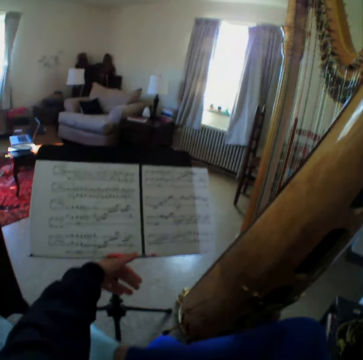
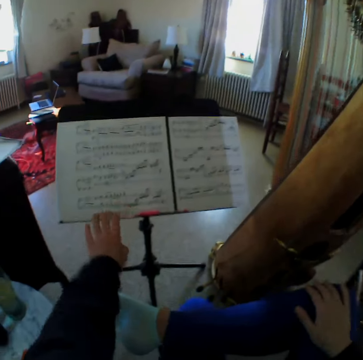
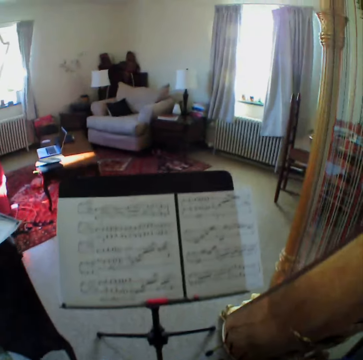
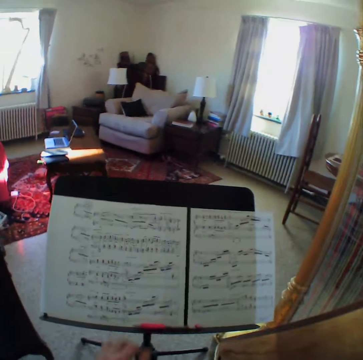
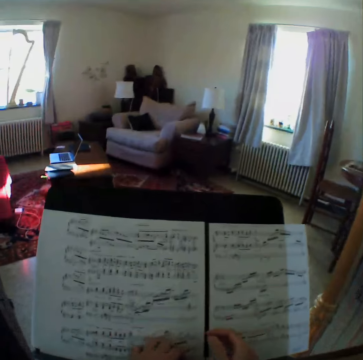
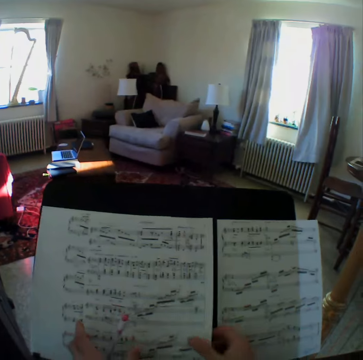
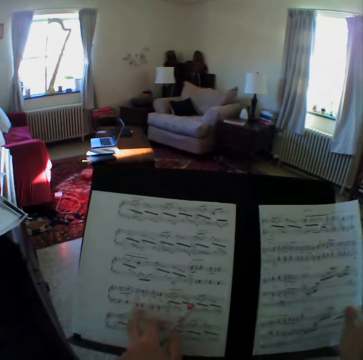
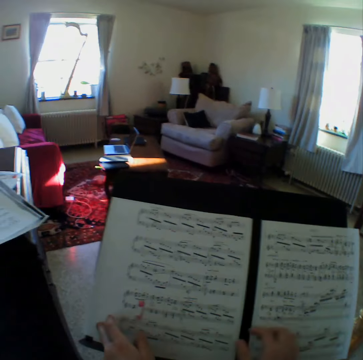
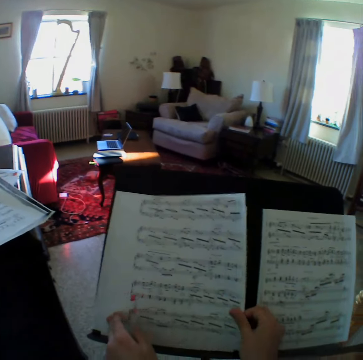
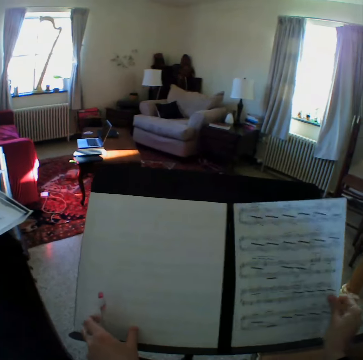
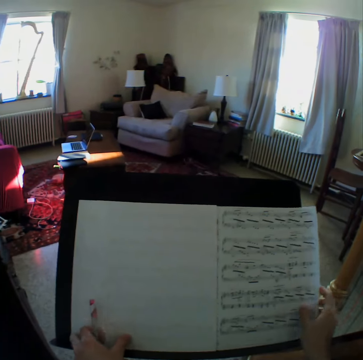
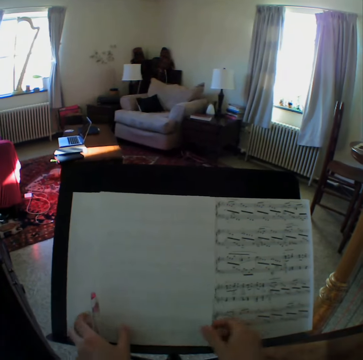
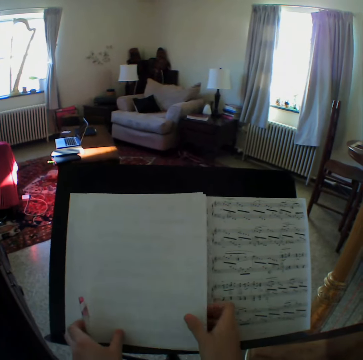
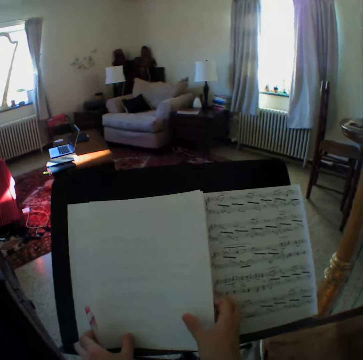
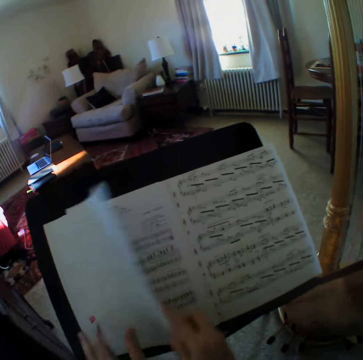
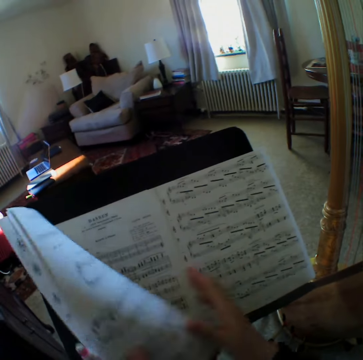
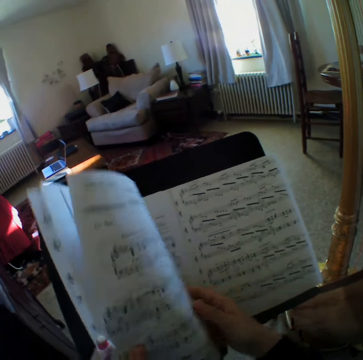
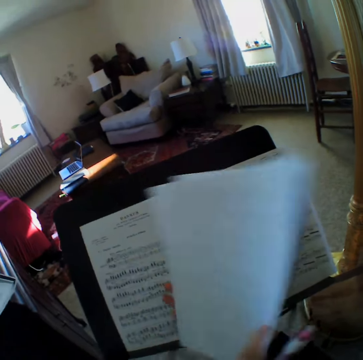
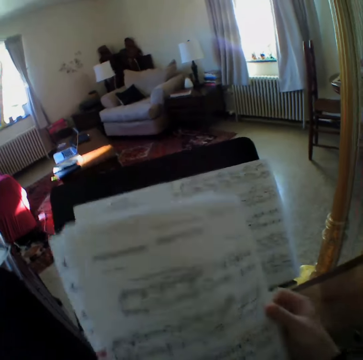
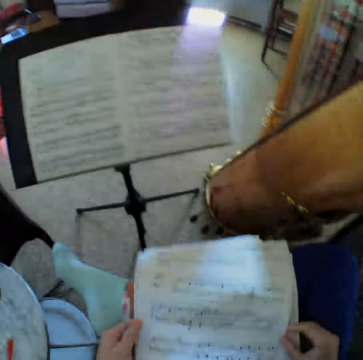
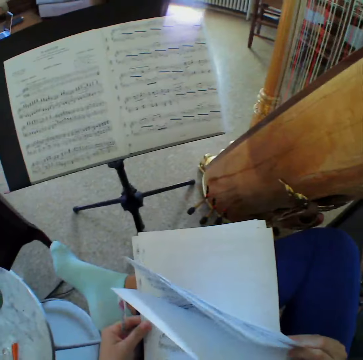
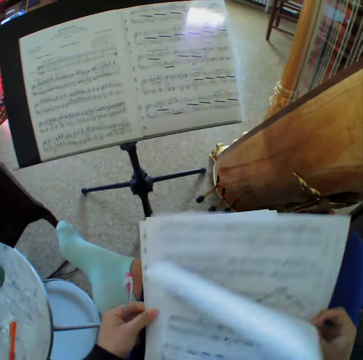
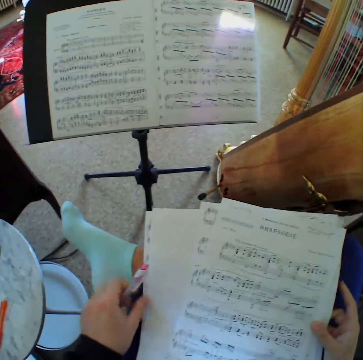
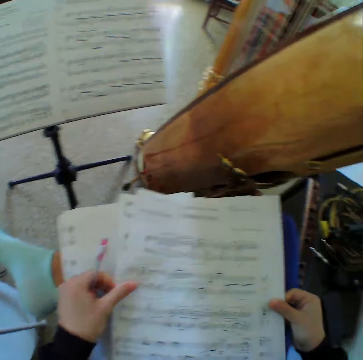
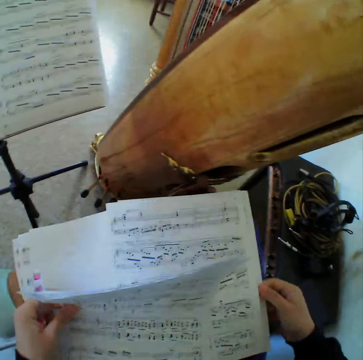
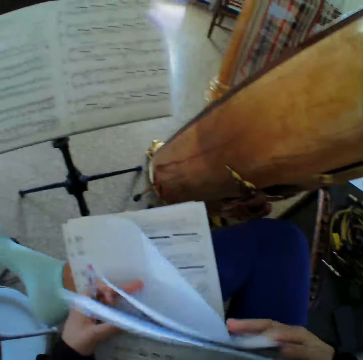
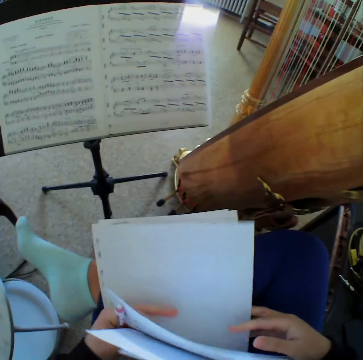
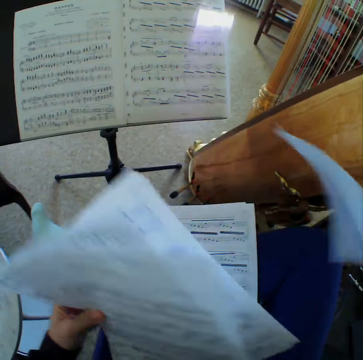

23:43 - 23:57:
The camera wearer touches the bookstand. They carry the pen from the bookstand. They move the music papers. They adjust some page. They hold the music papers and look at the music papers.

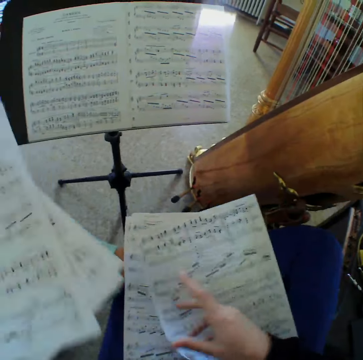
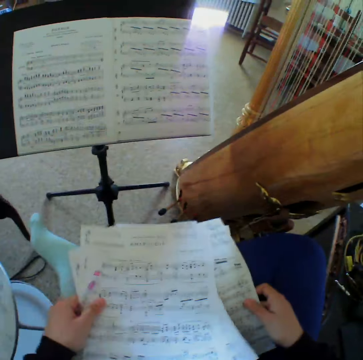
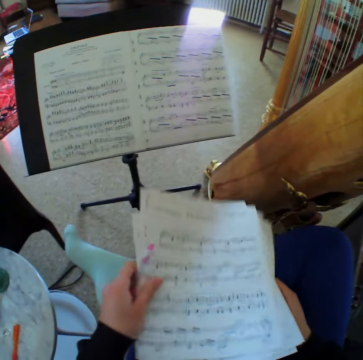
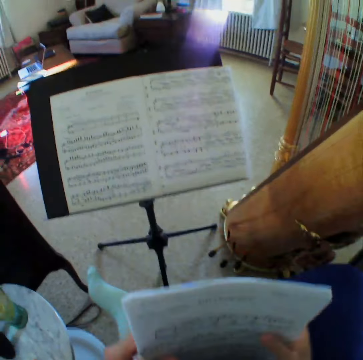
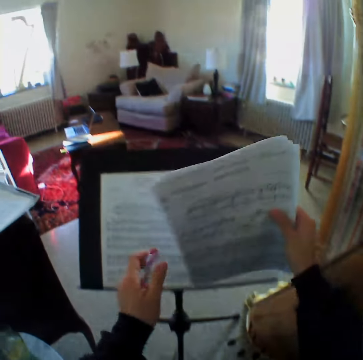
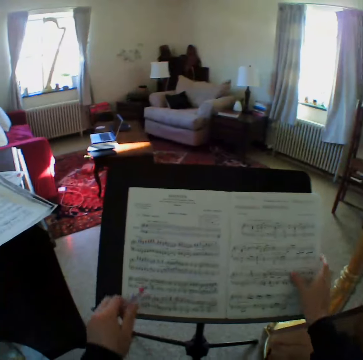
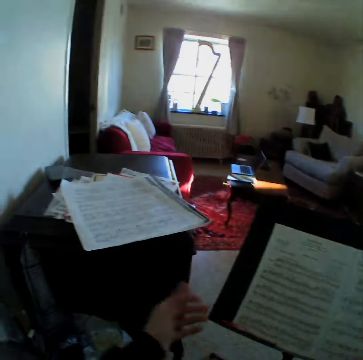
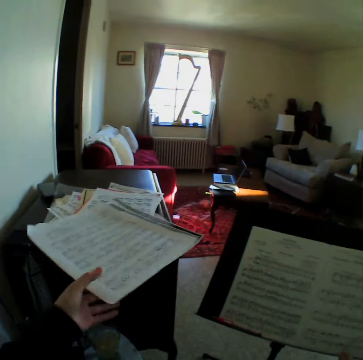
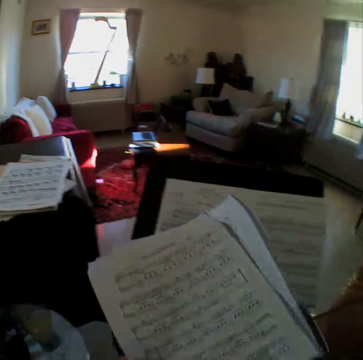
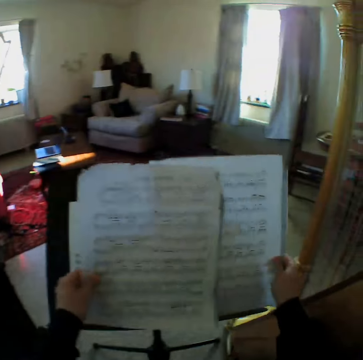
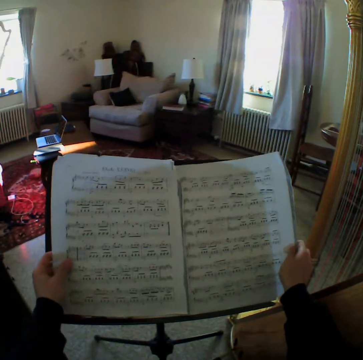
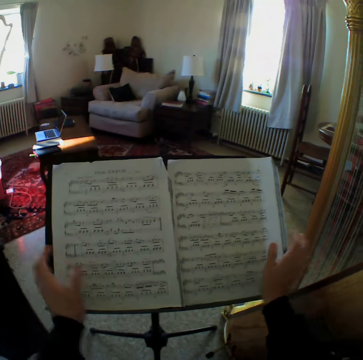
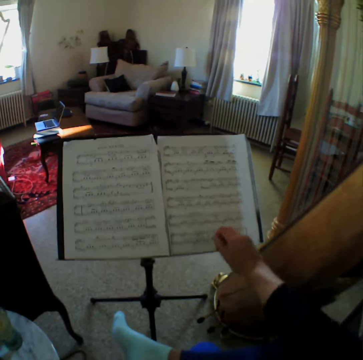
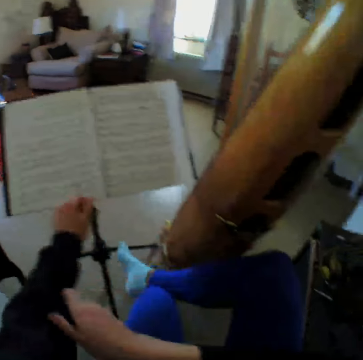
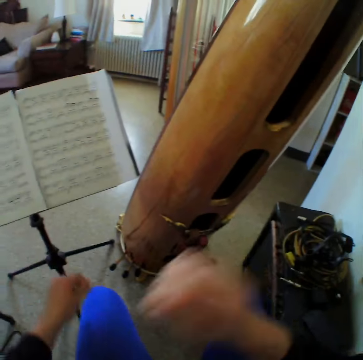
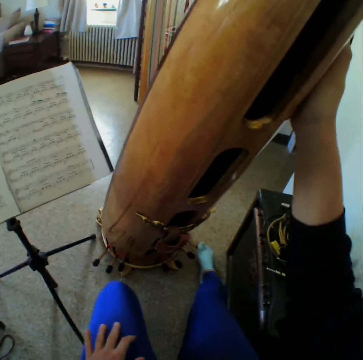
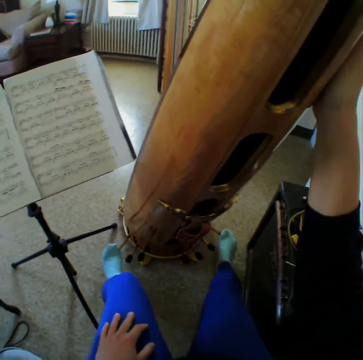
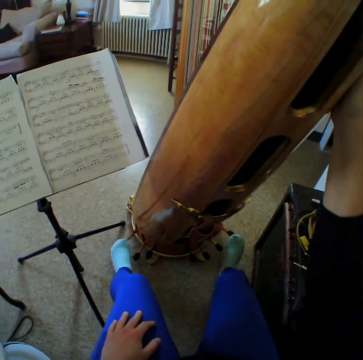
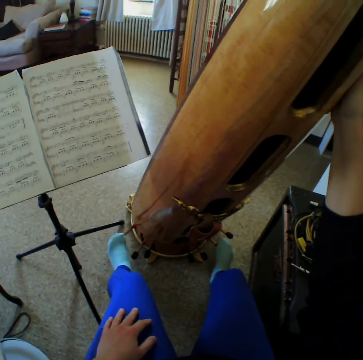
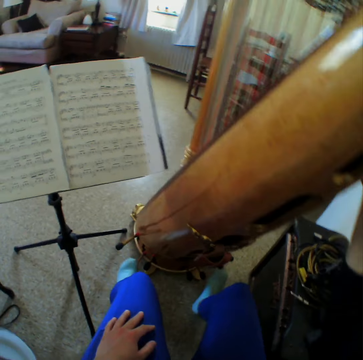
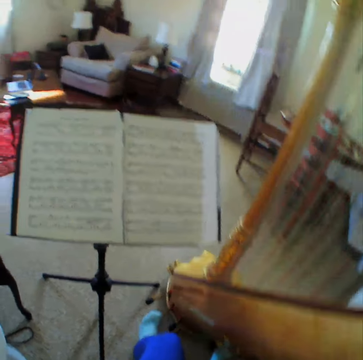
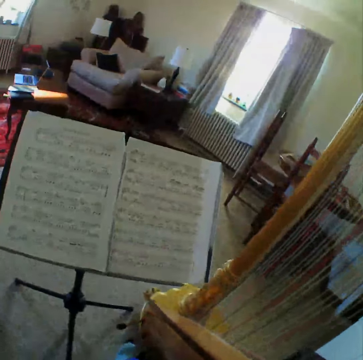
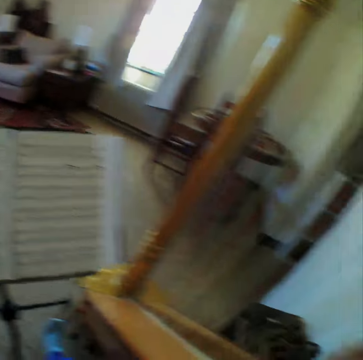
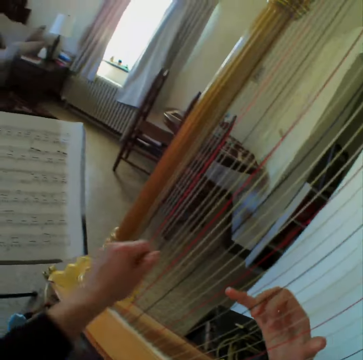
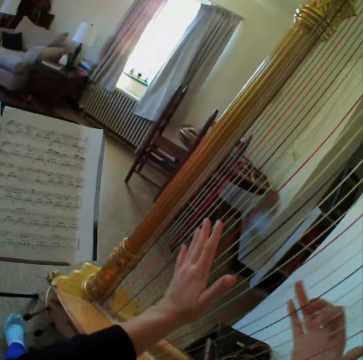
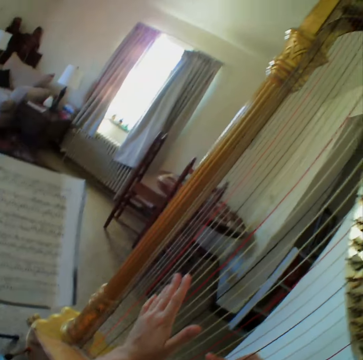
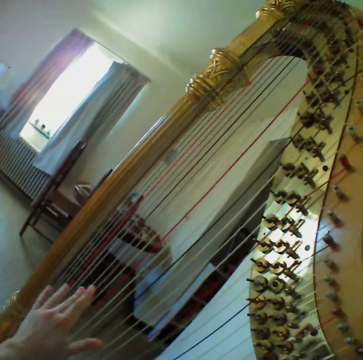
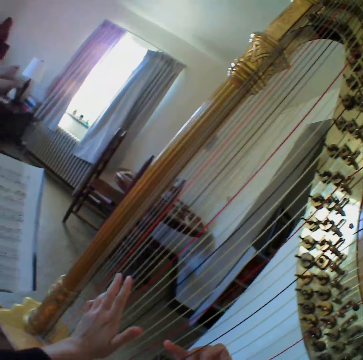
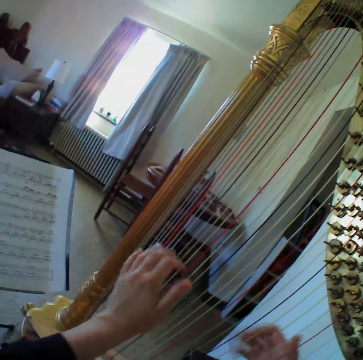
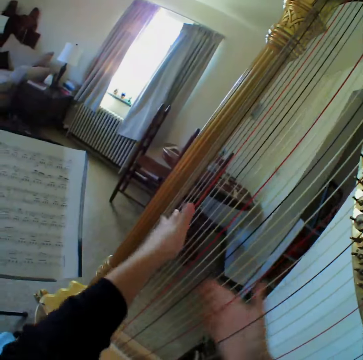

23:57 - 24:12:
The camera wearer keeps the music sheet or papers back on the bookstand. She carries a music sheet from a table. She holds the music papers. She keeps the music sheet on the bookstand. She pulls the hands of the sweater. She adjusts the harp or guitar toward herself. She holds the guitar. She reads the music paper. She starts to play the harp again.

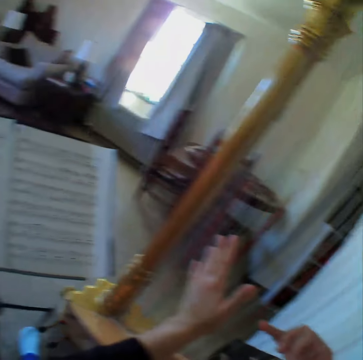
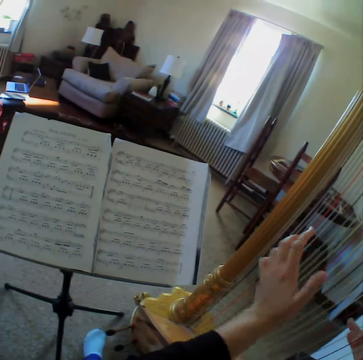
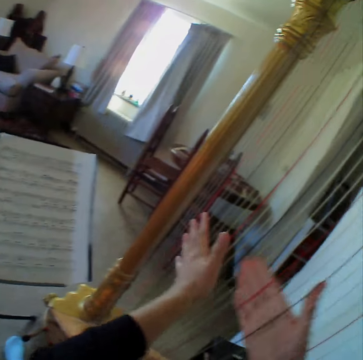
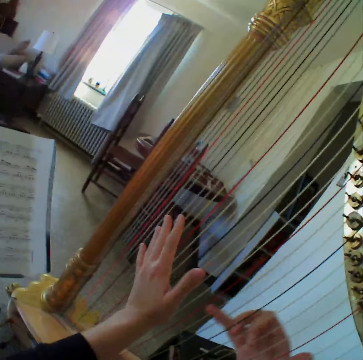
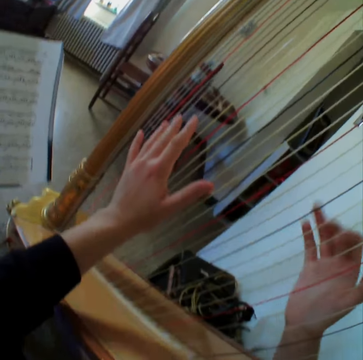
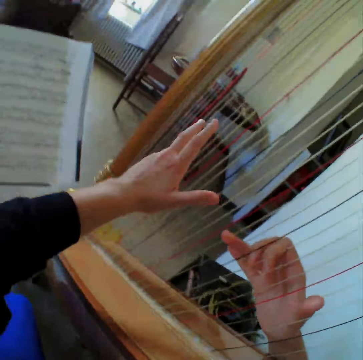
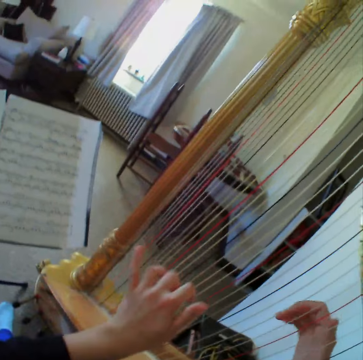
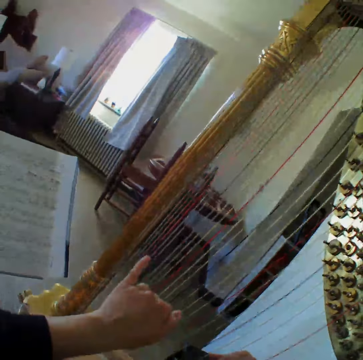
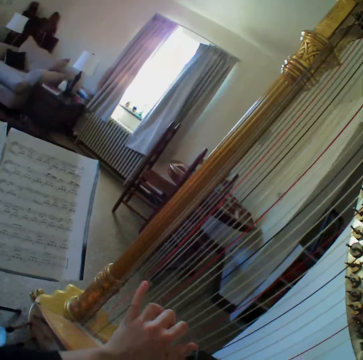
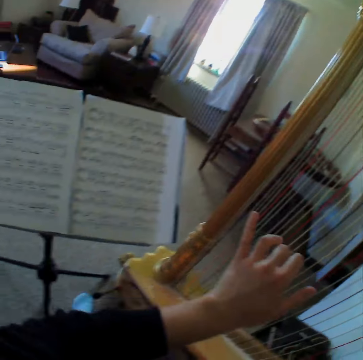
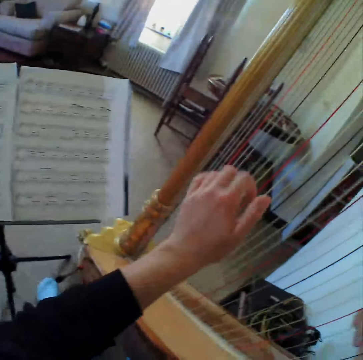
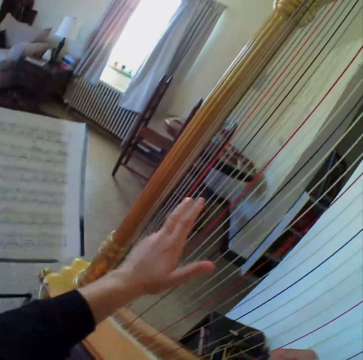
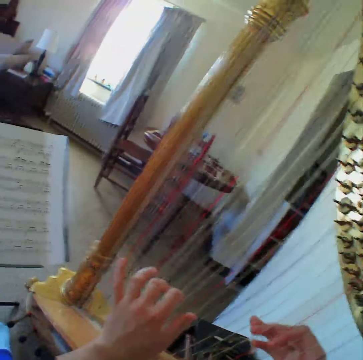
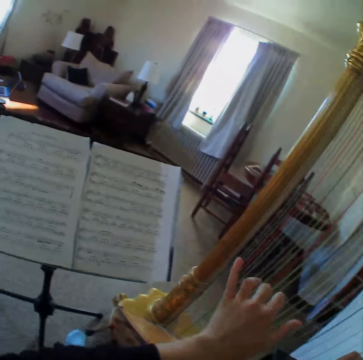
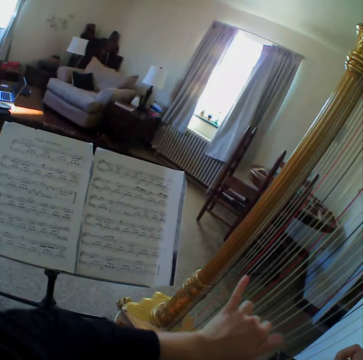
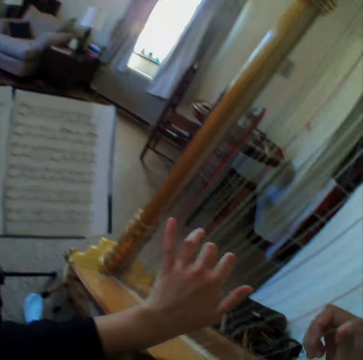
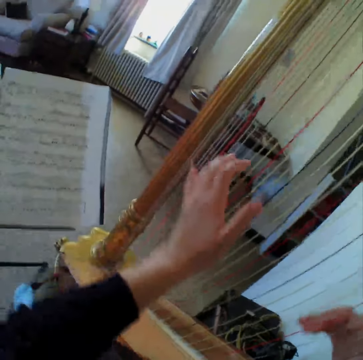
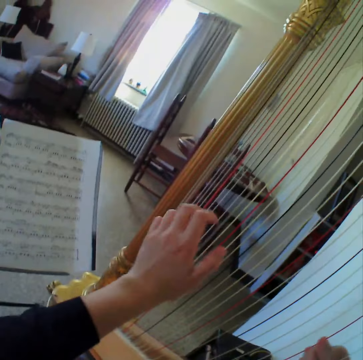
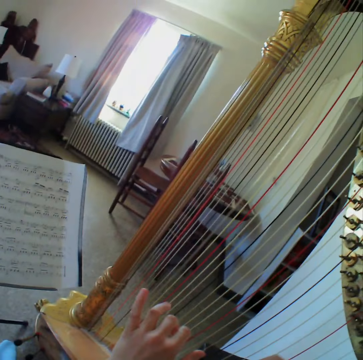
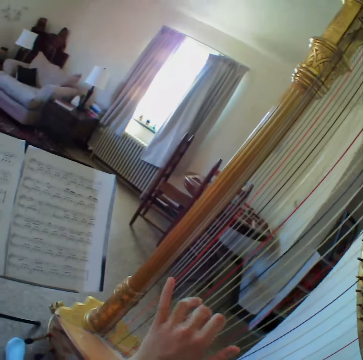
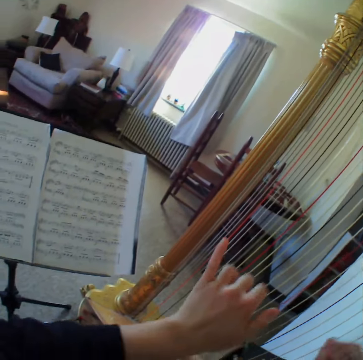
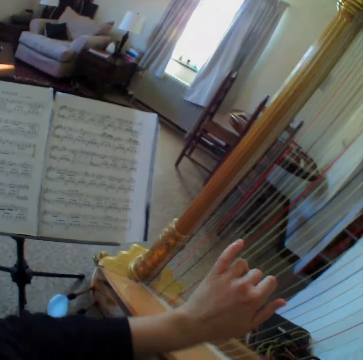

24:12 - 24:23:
The camera wearer reads the music paper. They play the guitar. They read the music paper. They play the guitar. They read the music paper. They play the guitar.
